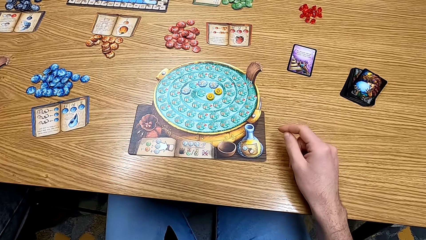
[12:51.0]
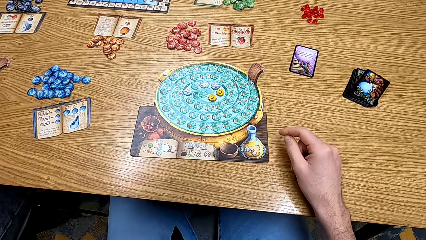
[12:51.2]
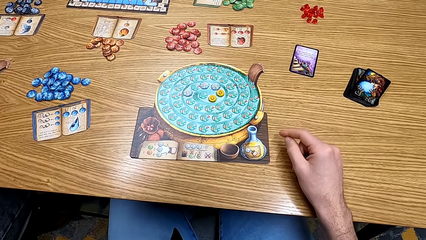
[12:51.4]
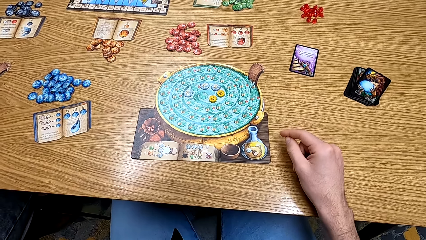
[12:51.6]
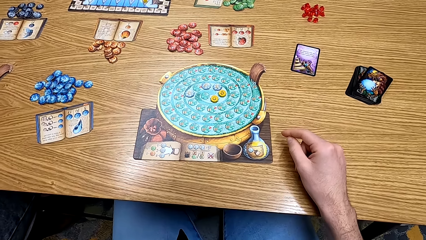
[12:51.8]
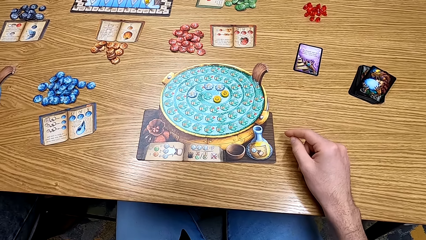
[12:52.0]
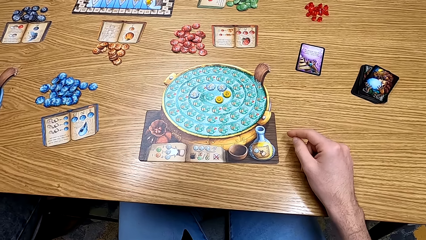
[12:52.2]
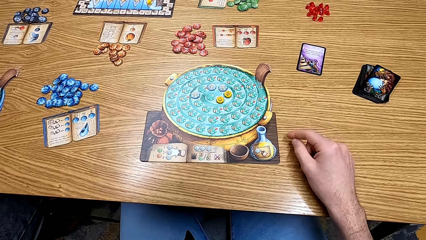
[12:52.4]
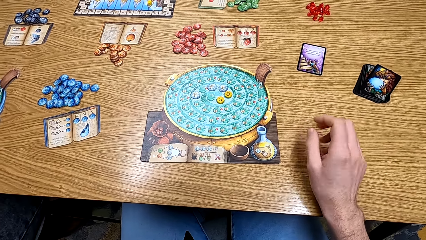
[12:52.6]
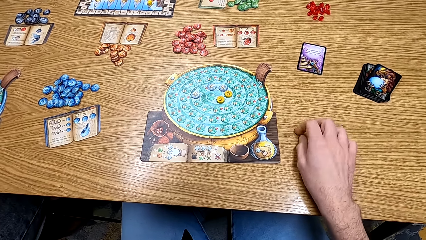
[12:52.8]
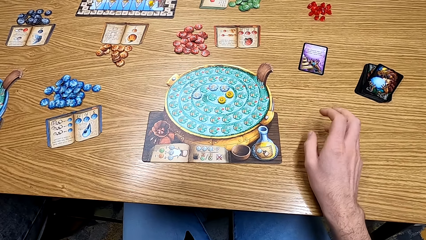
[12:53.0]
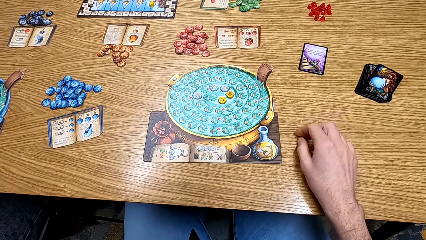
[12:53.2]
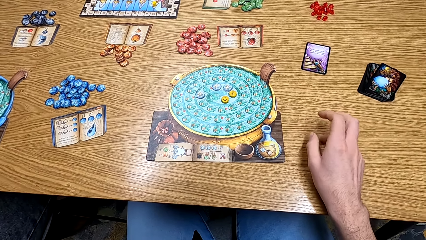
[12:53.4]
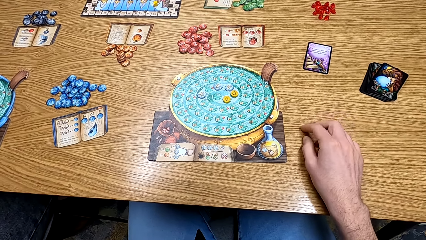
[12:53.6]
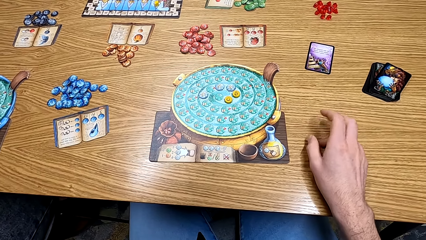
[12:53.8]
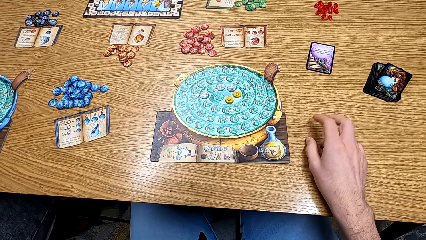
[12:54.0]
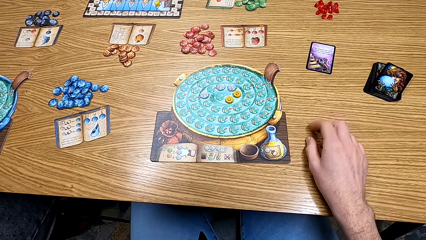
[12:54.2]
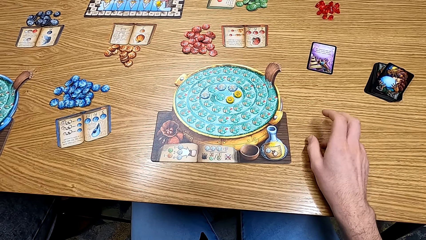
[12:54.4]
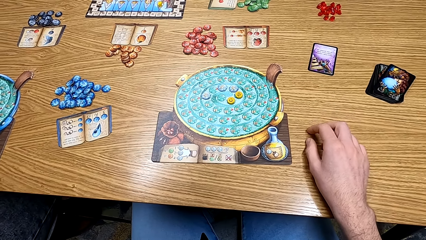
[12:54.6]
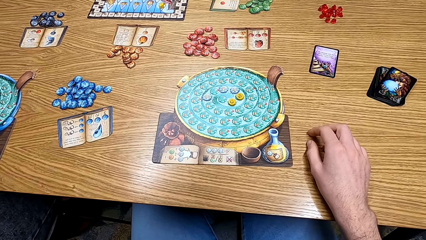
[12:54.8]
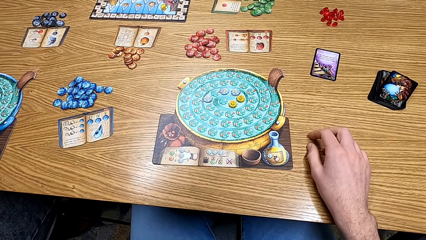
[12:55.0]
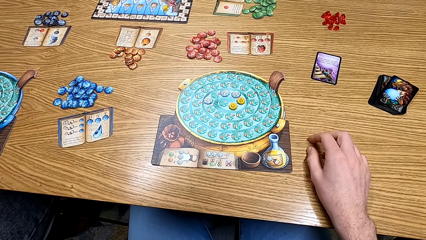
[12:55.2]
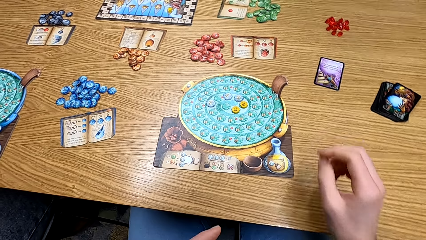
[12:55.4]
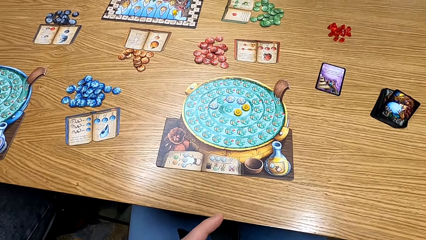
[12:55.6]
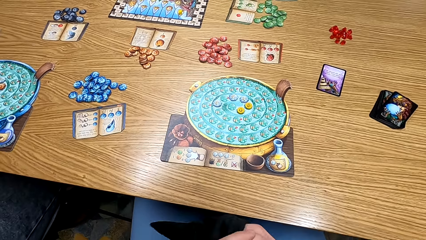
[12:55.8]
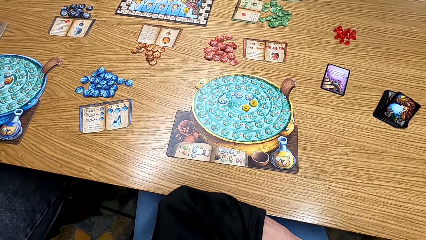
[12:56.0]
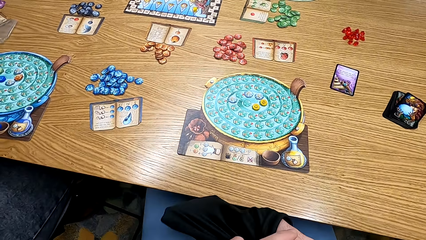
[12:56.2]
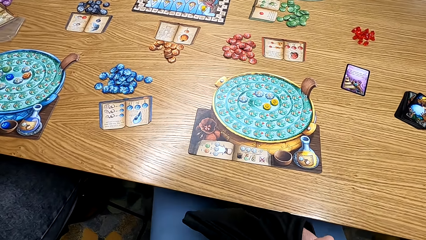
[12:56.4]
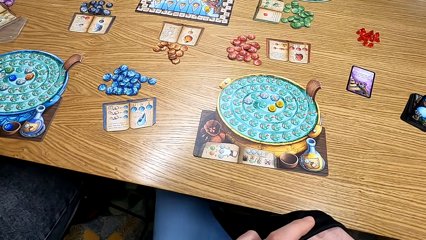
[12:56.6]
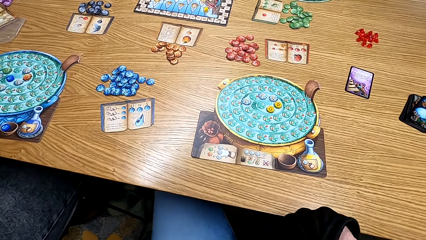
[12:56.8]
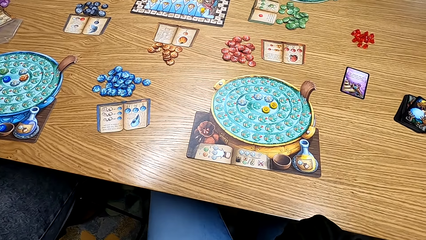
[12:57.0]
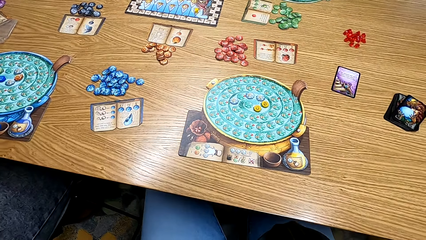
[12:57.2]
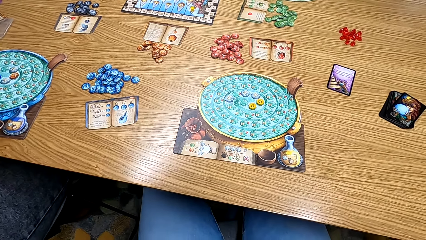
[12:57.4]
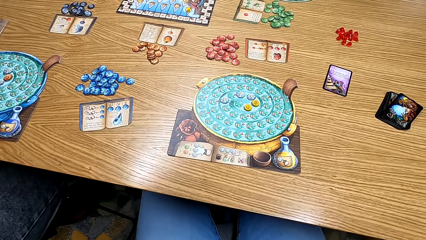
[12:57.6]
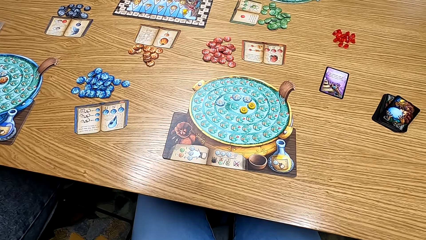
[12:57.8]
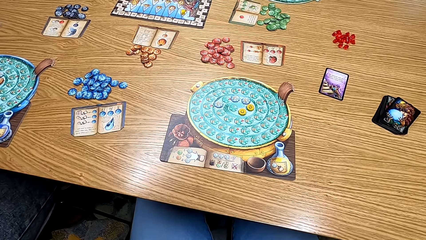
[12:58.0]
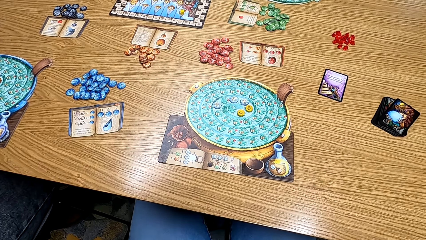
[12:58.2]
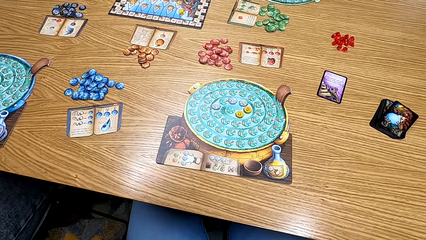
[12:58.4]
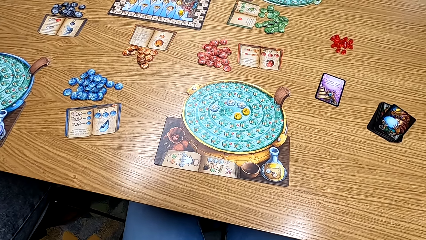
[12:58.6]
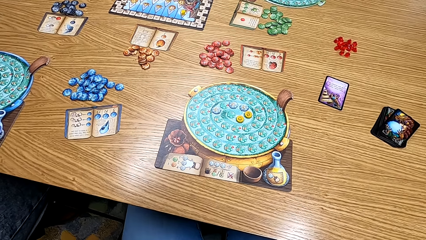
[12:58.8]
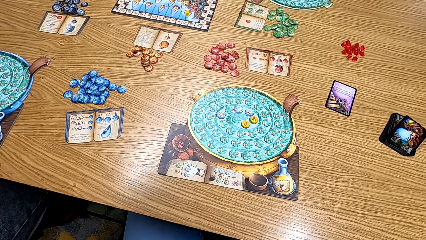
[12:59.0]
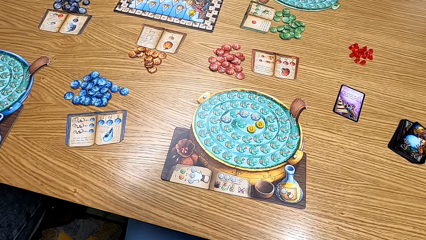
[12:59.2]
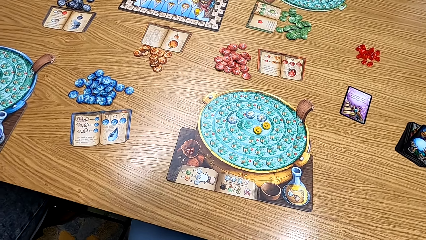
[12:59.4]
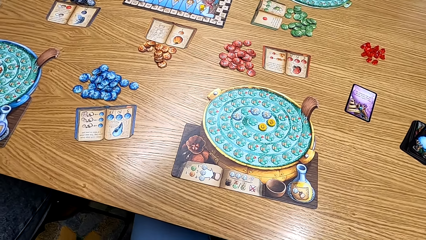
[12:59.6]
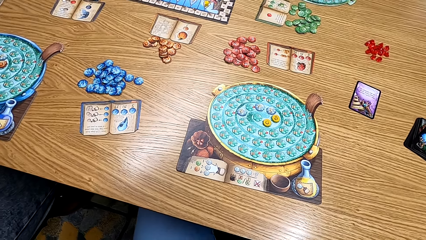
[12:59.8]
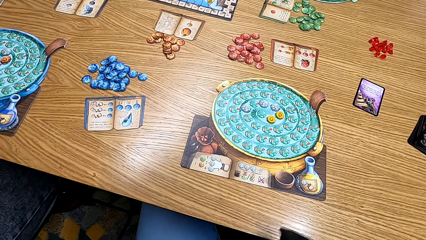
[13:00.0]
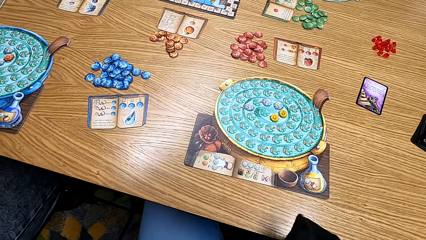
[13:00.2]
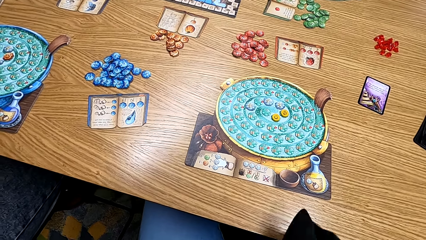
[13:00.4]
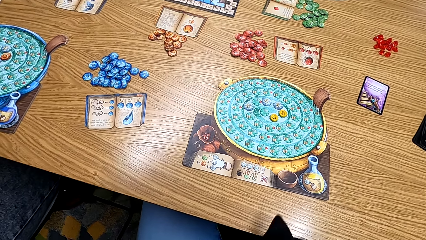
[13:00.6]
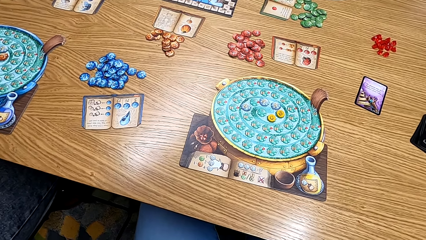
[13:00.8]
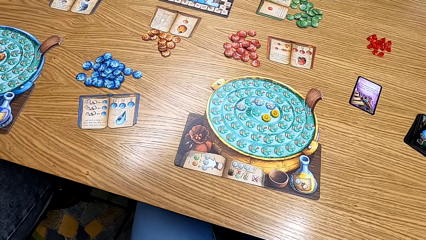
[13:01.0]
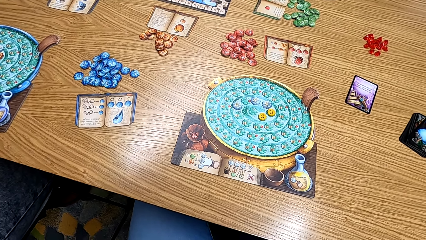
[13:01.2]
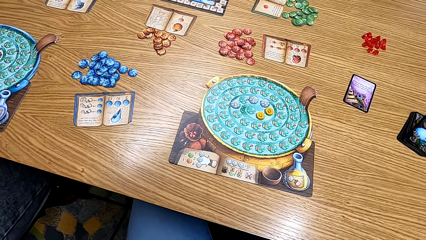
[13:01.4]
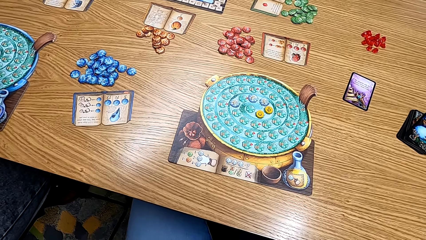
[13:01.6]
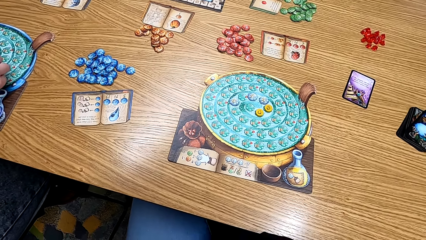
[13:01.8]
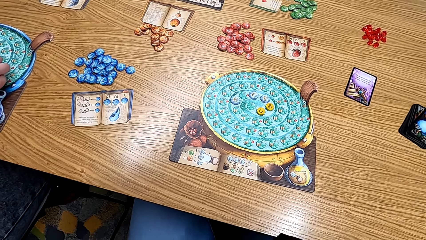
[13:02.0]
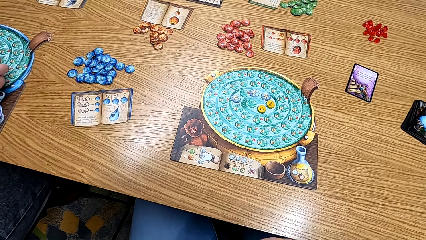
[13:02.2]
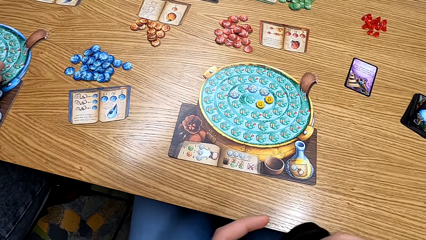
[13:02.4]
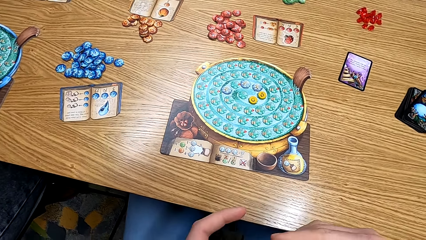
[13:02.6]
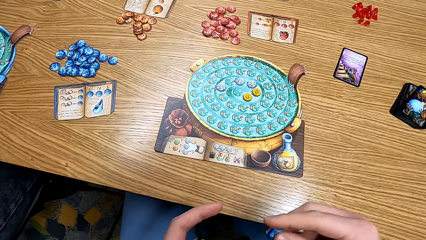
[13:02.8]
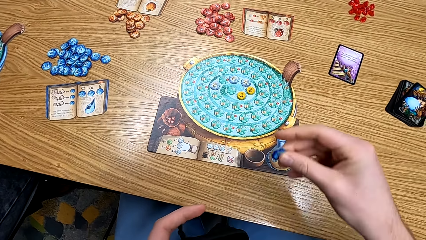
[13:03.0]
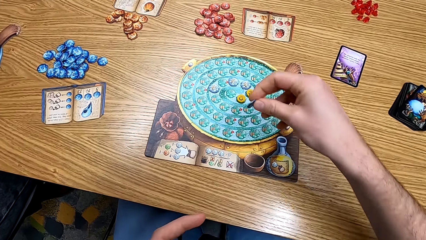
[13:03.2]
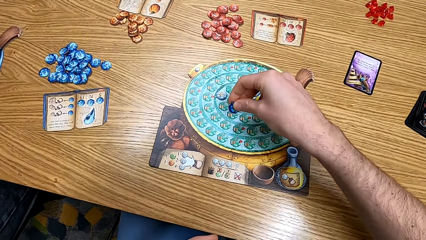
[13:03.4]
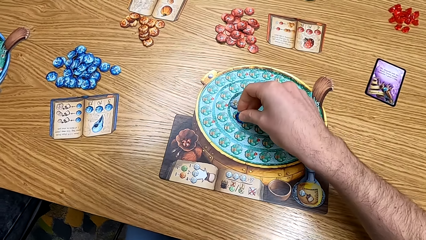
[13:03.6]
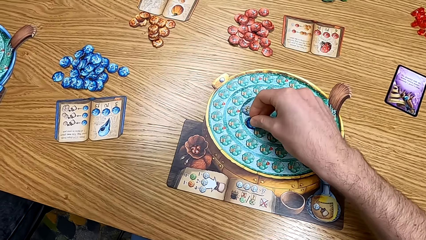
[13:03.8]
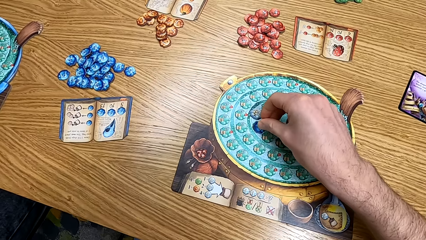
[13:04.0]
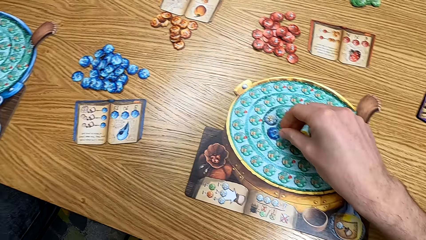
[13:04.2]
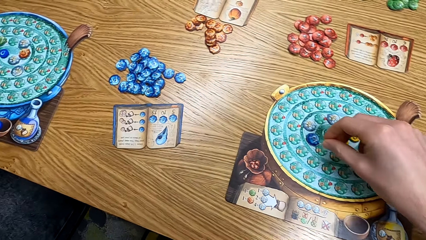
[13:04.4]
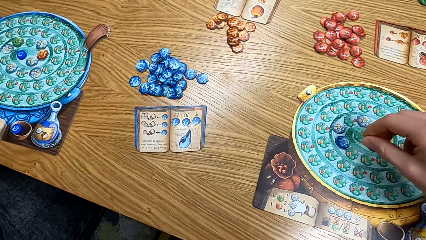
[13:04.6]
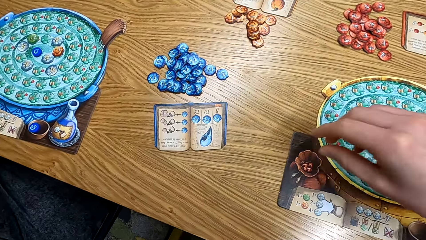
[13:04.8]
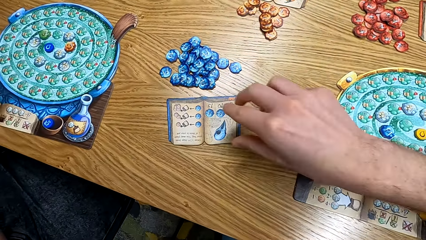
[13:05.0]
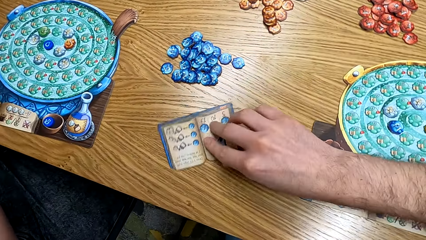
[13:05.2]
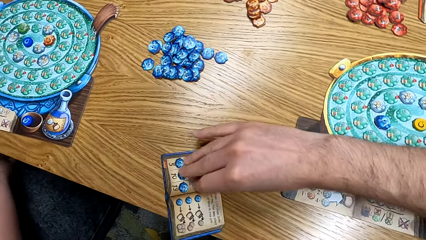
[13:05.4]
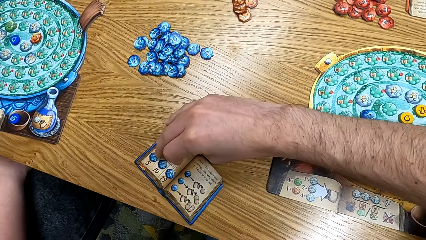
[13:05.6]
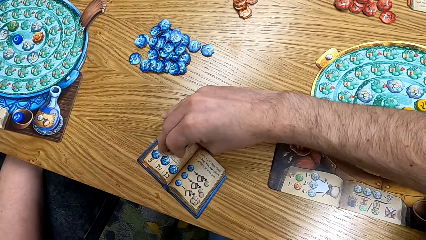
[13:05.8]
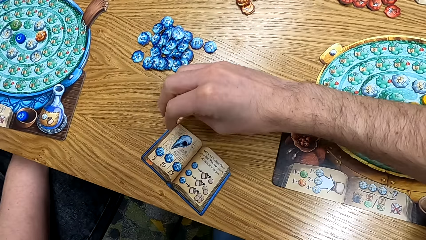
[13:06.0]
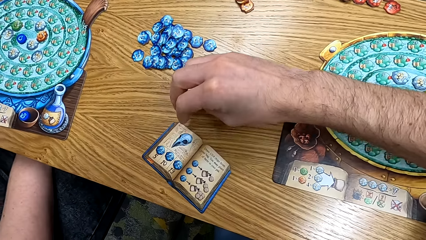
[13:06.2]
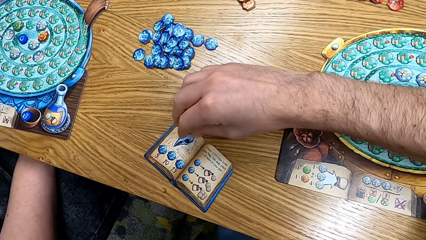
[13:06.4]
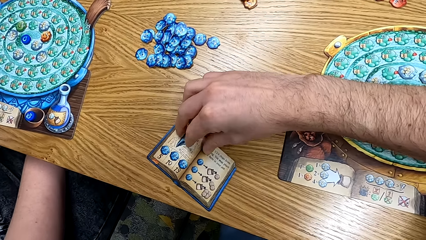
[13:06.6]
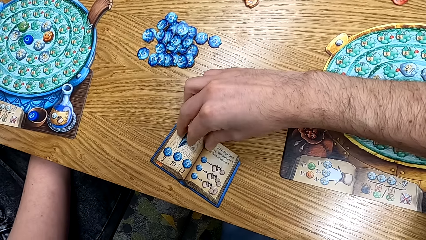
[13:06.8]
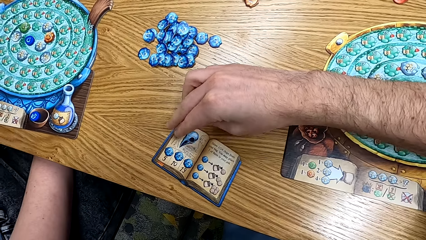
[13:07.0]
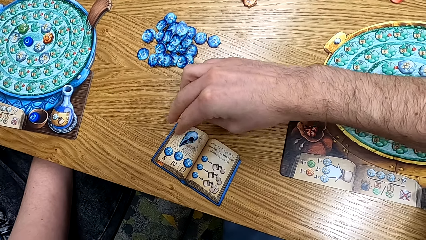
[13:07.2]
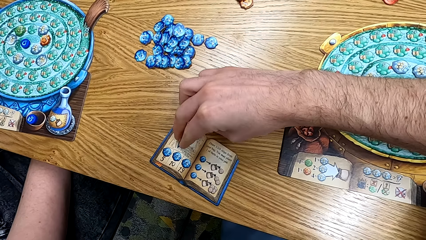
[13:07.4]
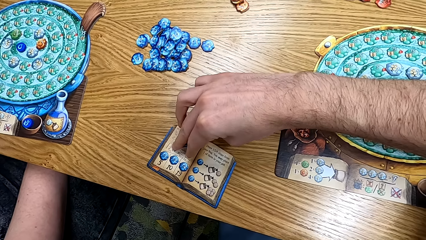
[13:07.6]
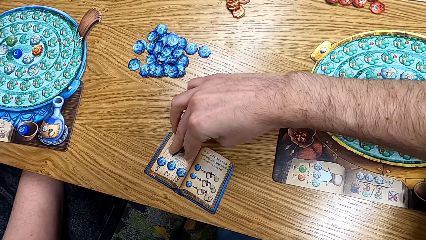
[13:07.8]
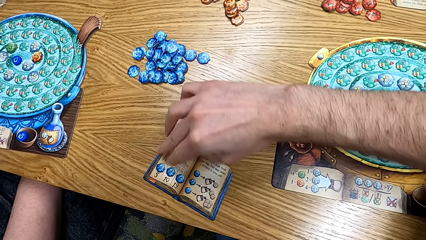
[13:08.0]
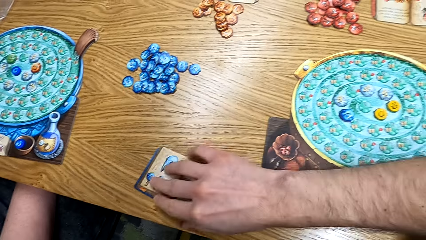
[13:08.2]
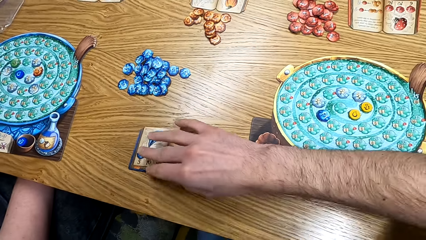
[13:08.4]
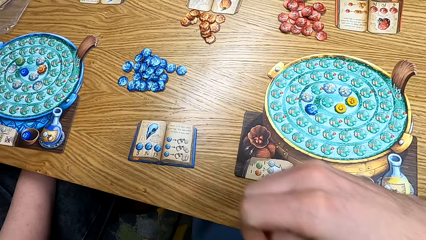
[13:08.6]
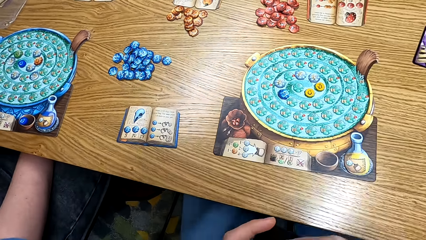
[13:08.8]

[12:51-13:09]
The camera wearer looks at the game. He taps his fingers on the table. He looks at the table. He picks up the card from the table. He removes the clipart from the bag. He looks at the table. He shakes the bag. He puts the card on the table. He plays the board game. He looks at the paper.
